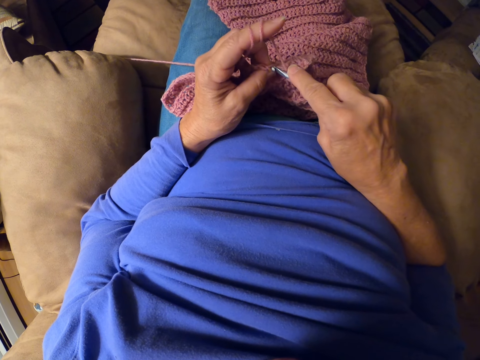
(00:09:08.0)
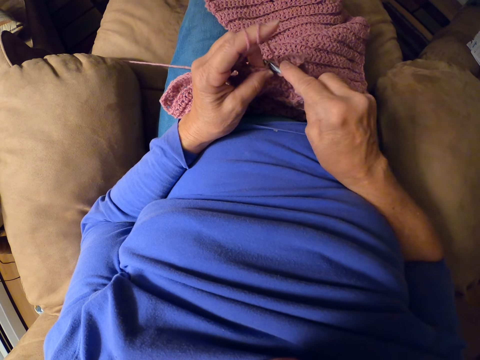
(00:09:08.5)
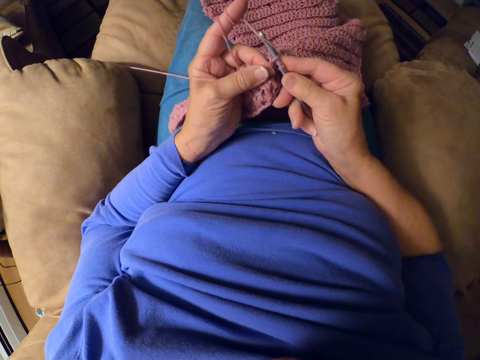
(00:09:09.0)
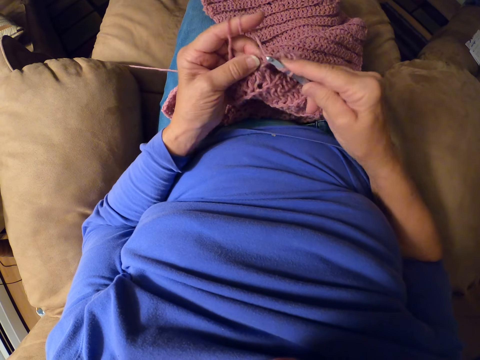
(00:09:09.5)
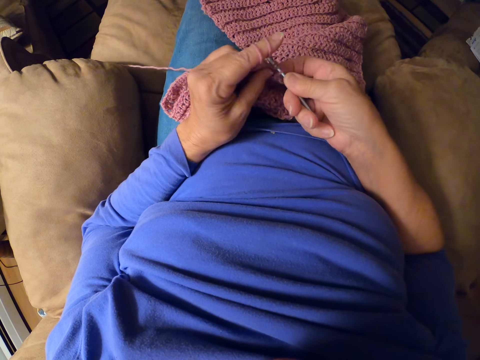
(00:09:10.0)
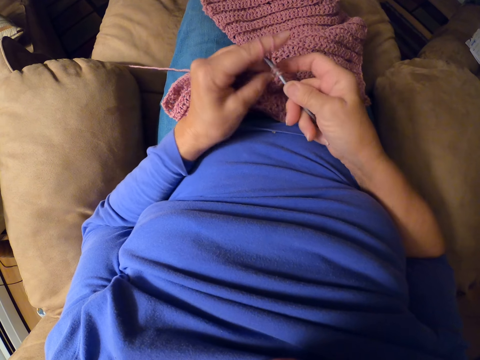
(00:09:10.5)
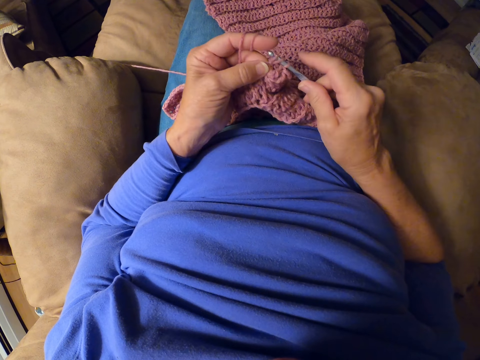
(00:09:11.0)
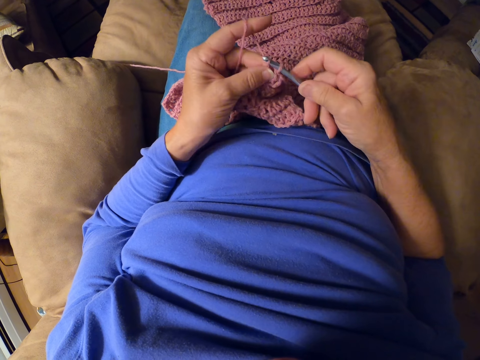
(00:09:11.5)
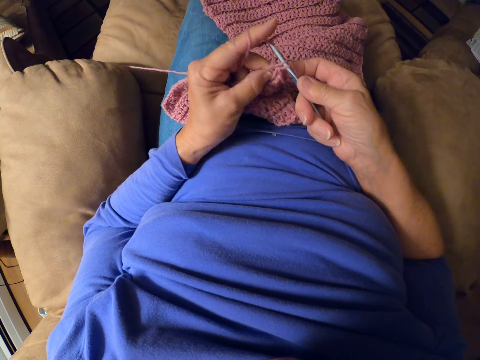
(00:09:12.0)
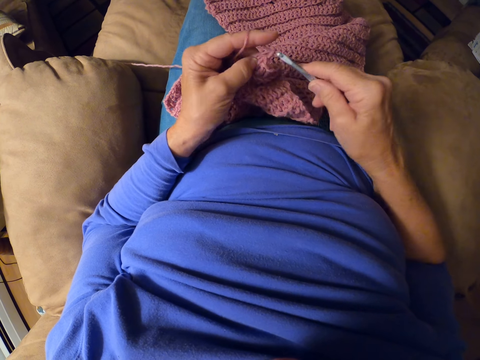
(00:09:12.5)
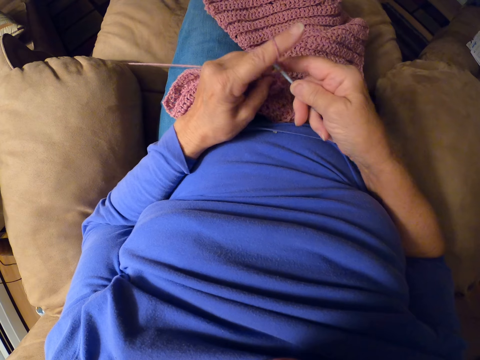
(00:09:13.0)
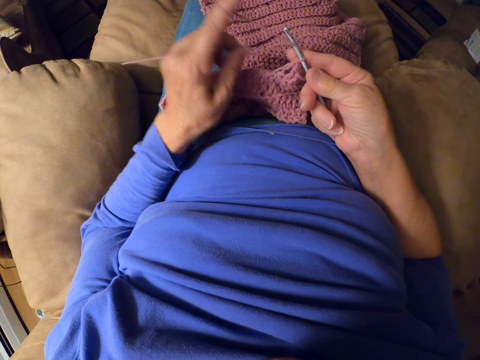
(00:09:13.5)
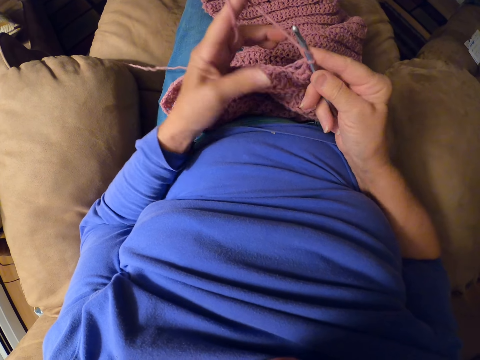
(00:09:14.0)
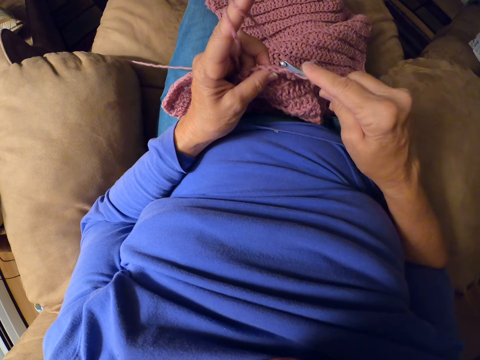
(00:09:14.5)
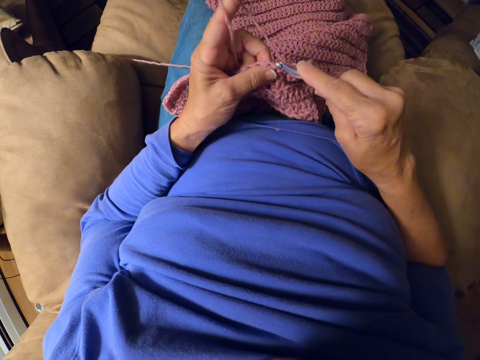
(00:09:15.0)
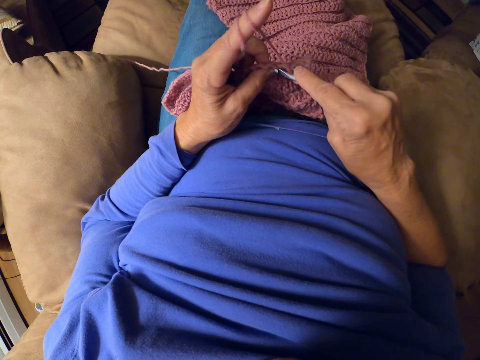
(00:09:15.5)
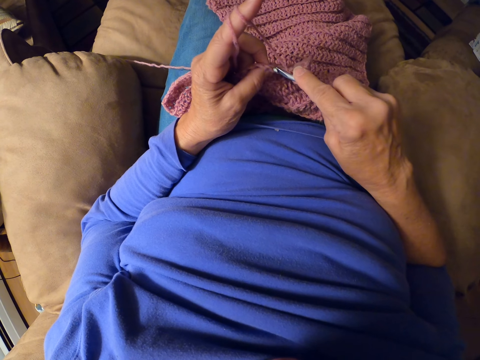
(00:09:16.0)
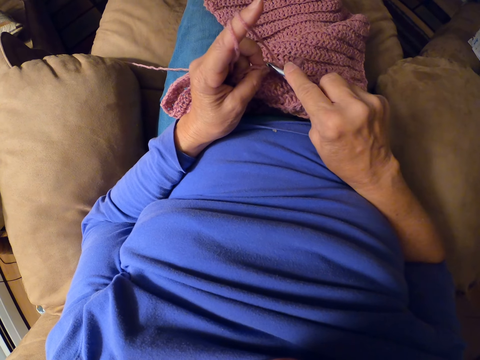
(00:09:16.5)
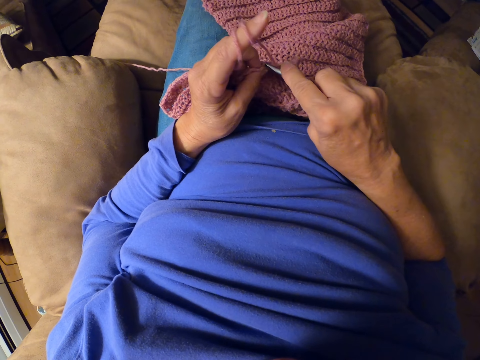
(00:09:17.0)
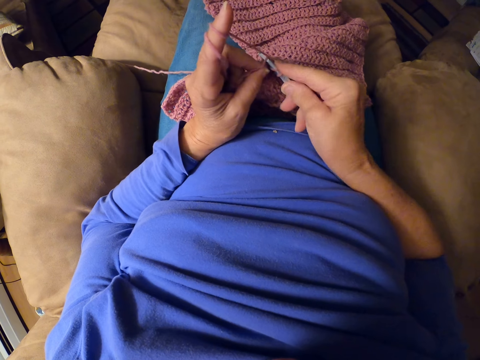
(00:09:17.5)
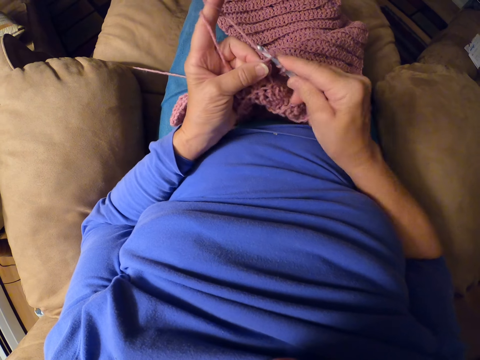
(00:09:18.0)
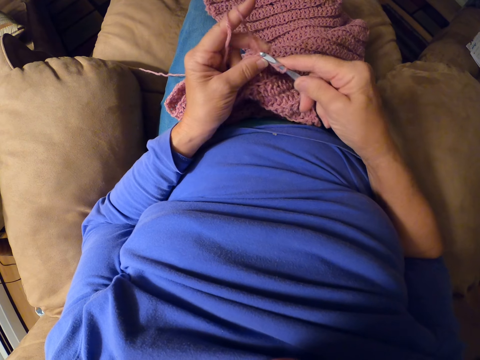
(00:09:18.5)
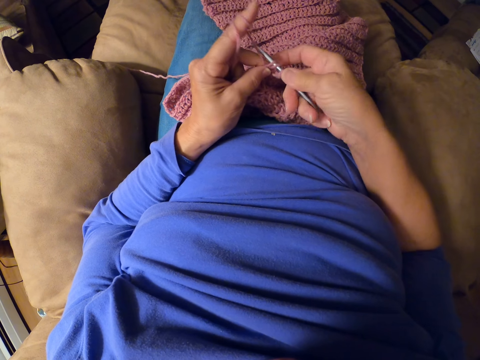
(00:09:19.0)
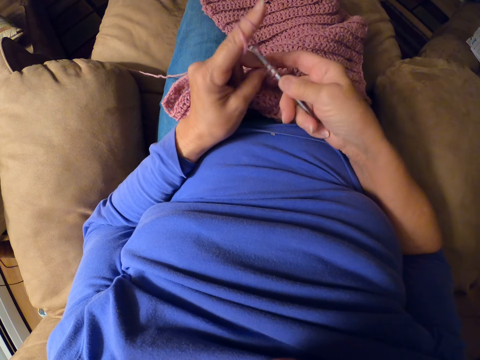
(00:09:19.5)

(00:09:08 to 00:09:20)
The camera wearer resumes crocheting the yarn with the crochet hook. She wraps the yarn around her left fingers. She crochets with the crochet hook.

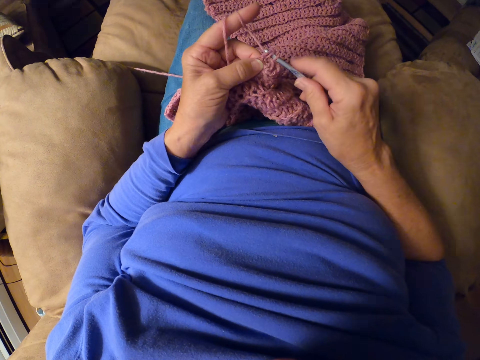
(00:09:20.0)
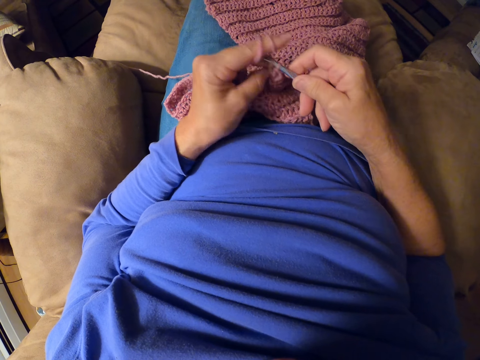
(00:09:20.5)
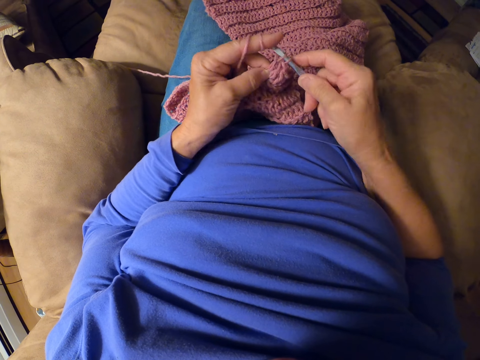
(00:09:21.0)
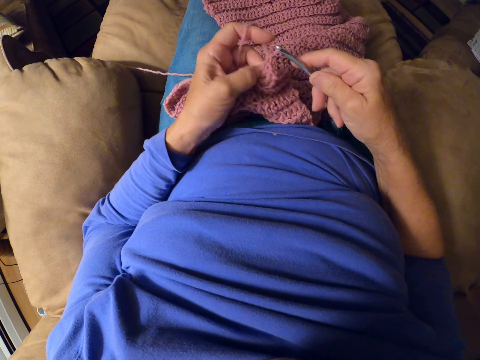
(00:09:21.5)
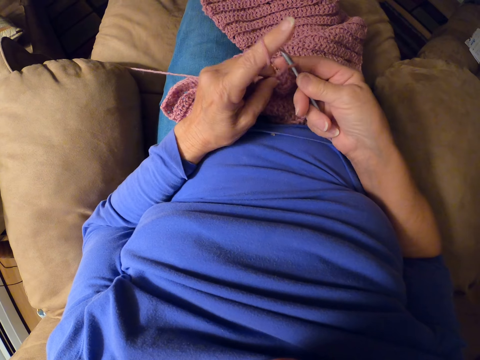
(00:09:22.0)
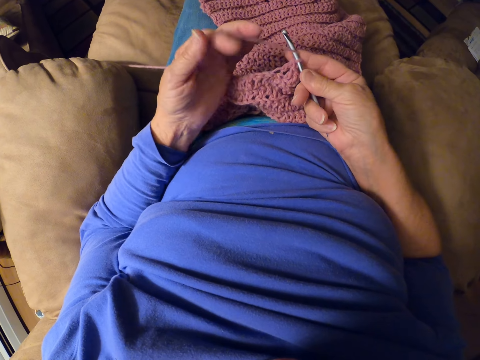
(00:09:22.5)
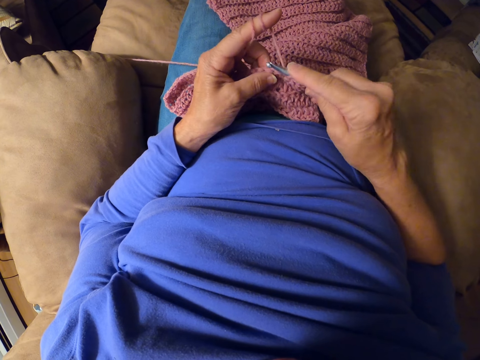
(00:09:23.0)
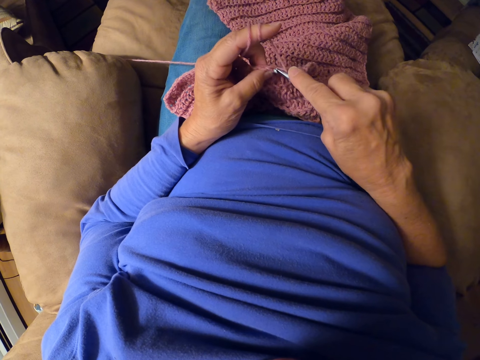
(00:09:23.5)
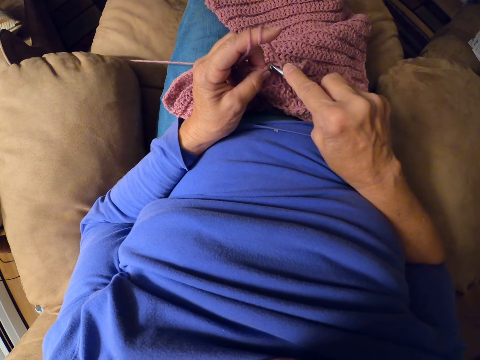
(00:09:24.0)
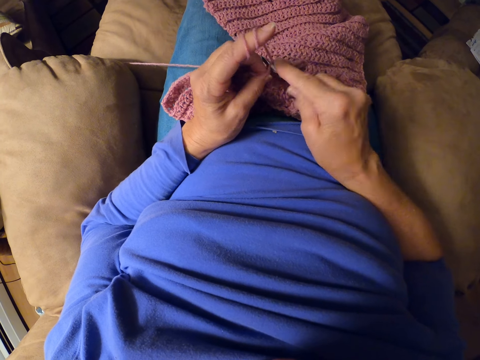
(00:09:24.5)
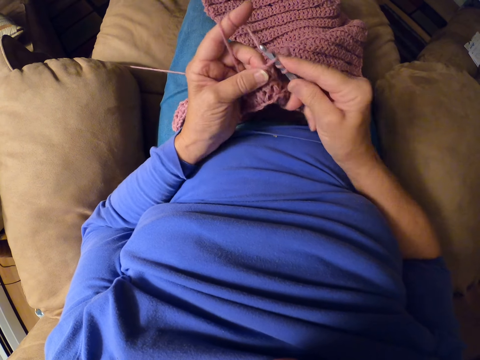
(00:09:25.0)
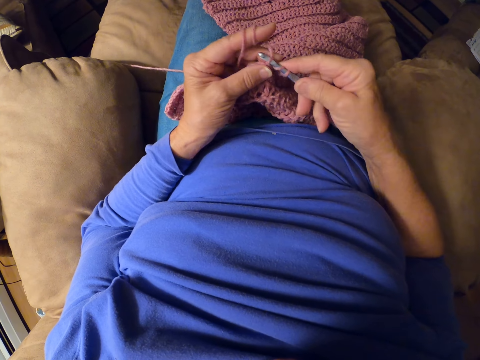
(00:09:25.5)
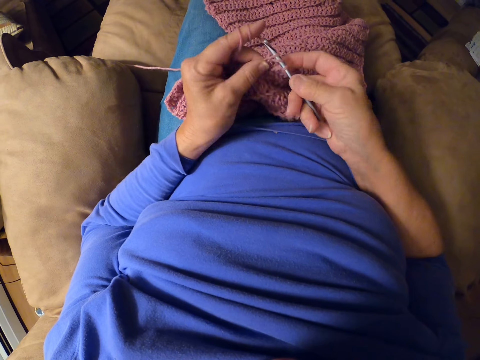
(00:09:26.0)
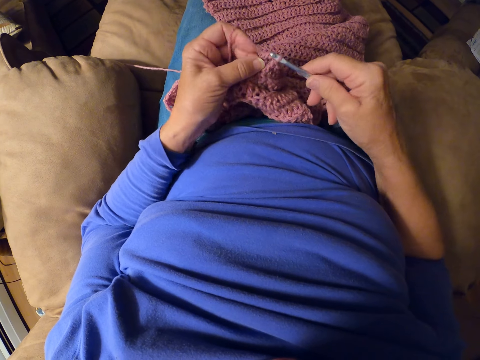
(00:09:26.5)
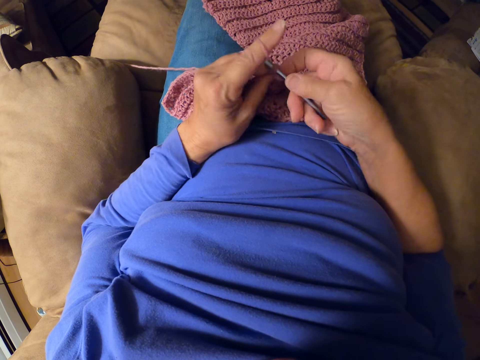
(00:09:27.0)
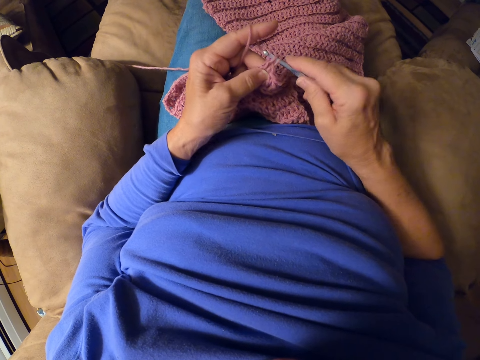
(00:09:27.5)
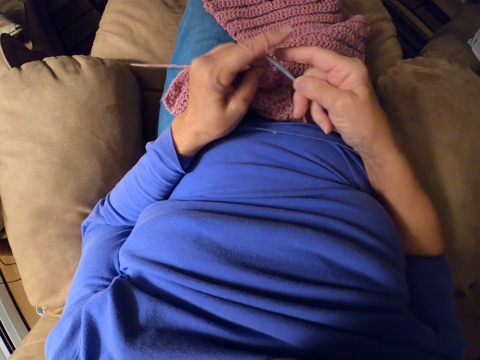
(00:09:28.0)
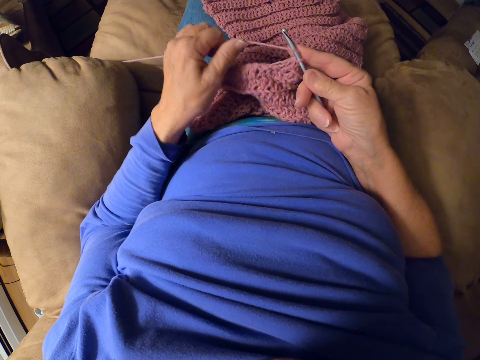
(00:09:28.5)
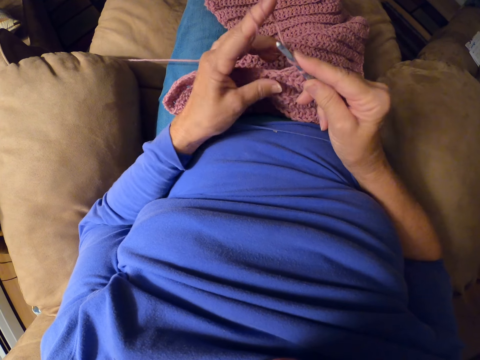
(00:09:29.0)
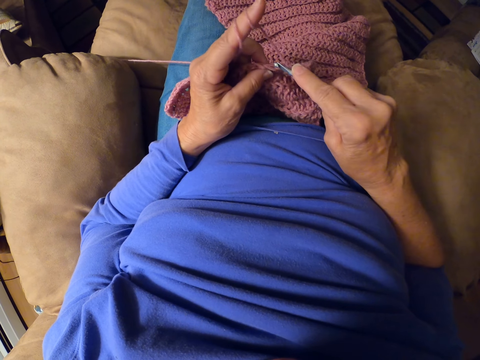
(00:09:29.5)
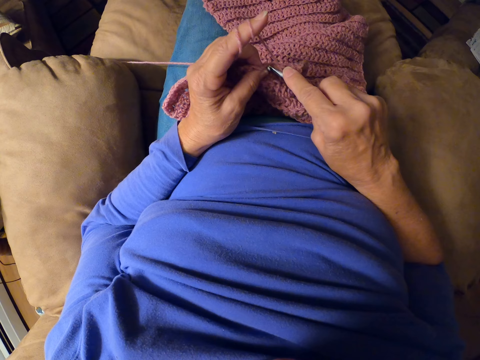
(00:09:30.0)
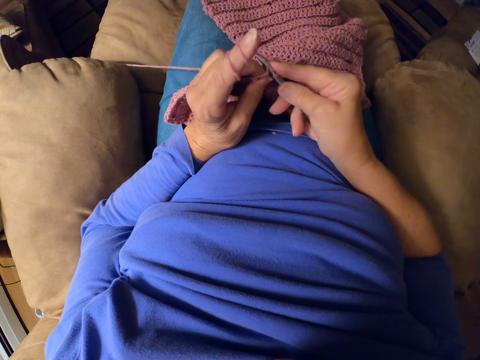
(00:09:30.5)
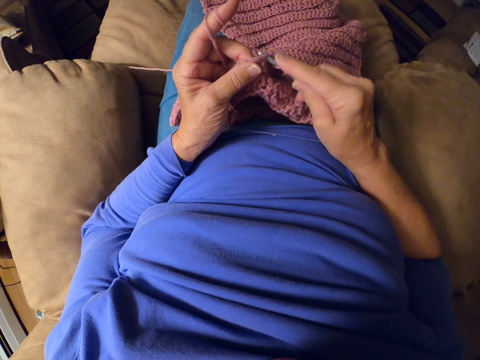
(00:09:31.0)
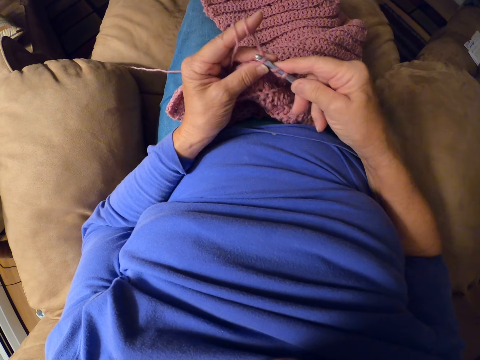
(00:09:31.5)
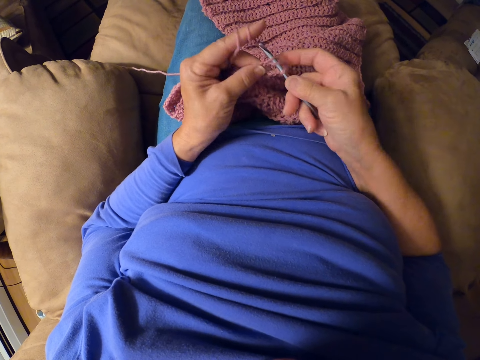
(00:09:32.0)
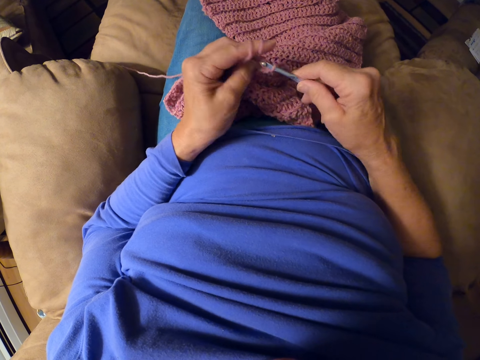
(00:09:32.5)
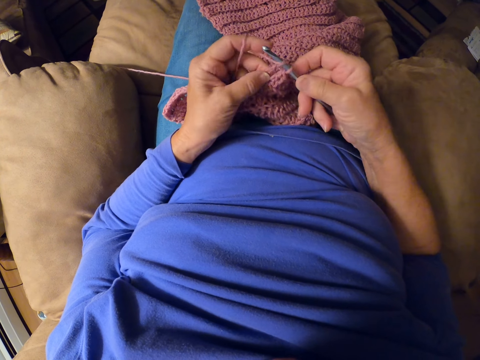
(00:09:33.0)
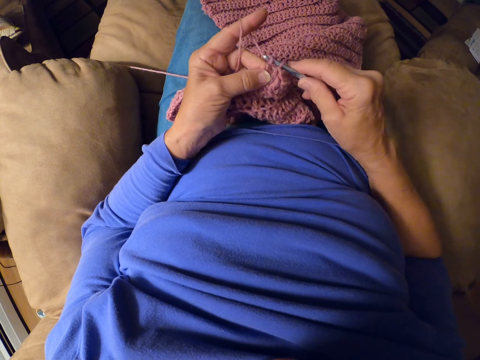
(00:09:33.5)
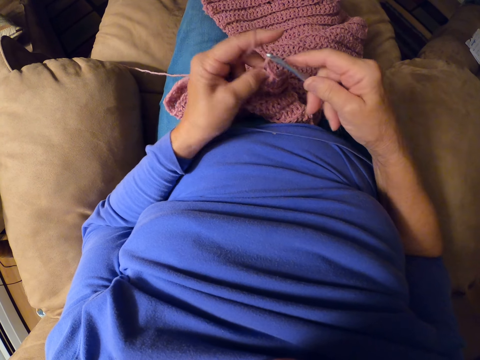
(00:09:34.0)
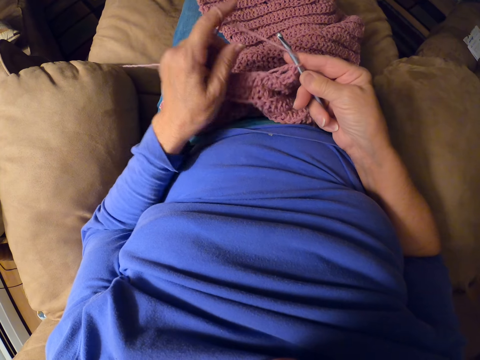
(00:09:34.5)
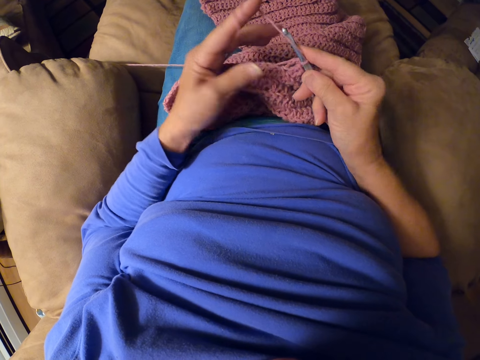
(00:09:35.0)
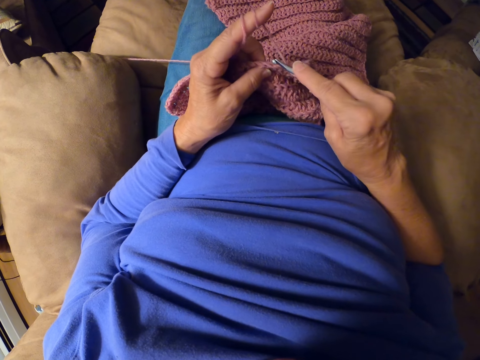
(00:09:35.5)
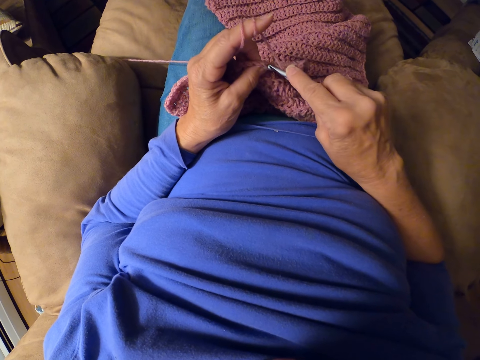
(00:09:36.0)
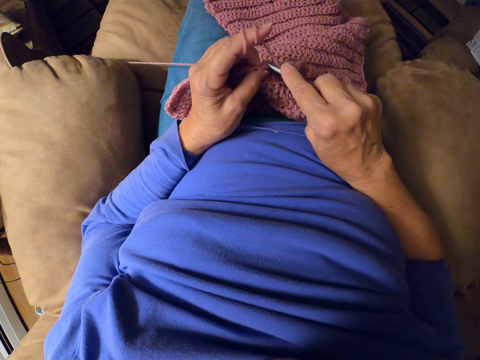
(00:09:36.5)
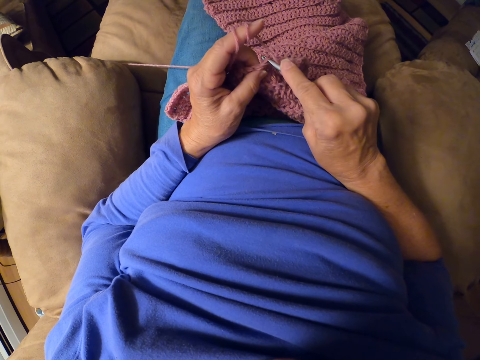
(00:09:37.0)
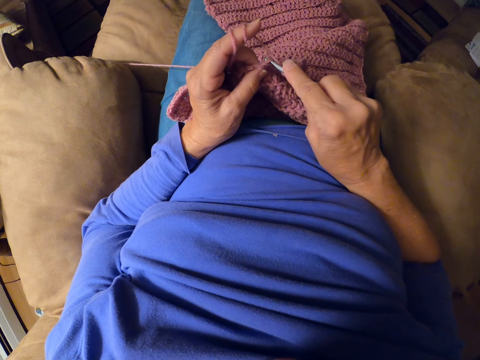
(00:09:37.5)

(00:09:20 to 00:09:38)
The camera wearer rolls yarn around her finger. She crochets with the crochet hook. She rolls the yarn around her finger. She crochets with the crochet hook. She rolls the yarn around her finger. She crochets with the crochet hook.
